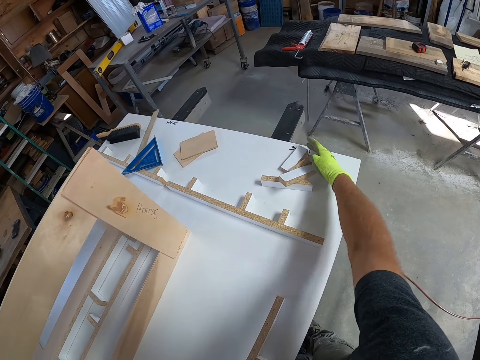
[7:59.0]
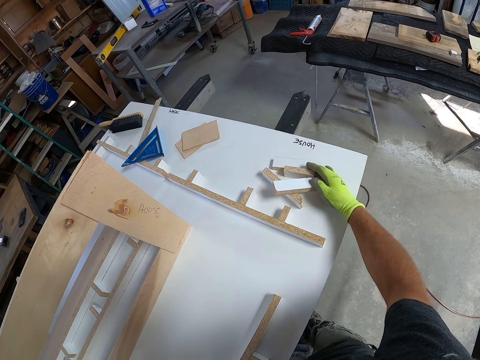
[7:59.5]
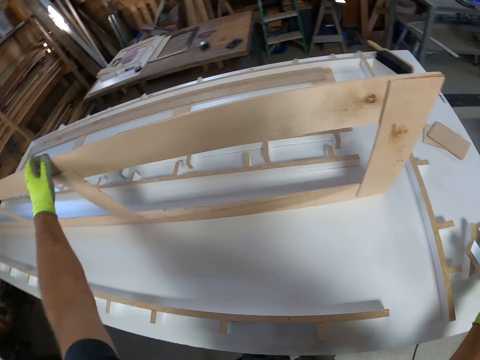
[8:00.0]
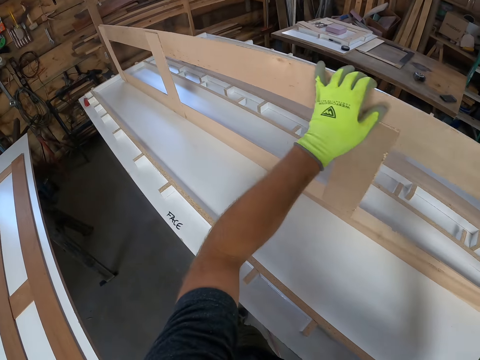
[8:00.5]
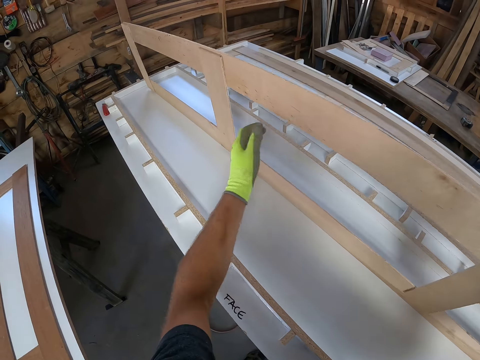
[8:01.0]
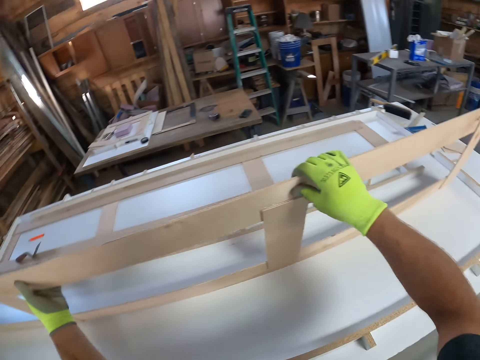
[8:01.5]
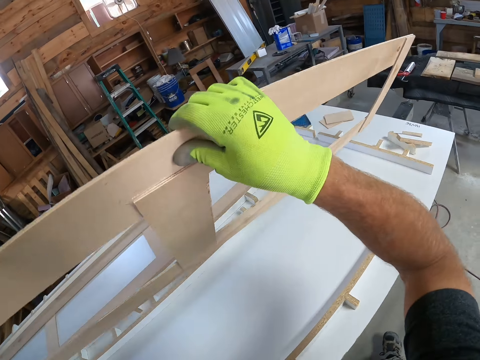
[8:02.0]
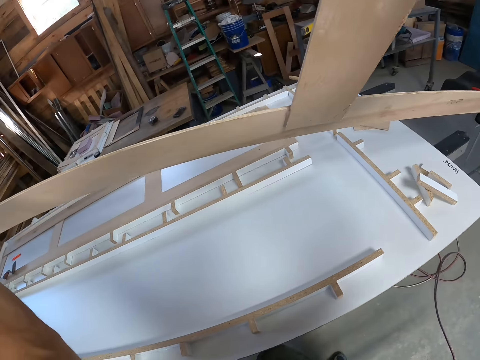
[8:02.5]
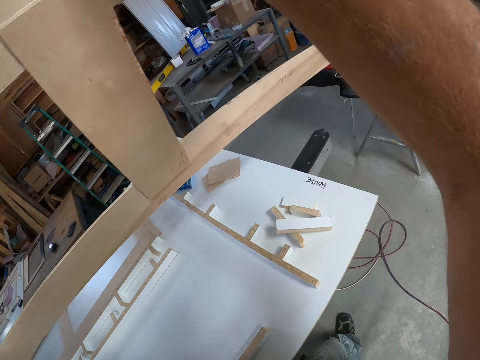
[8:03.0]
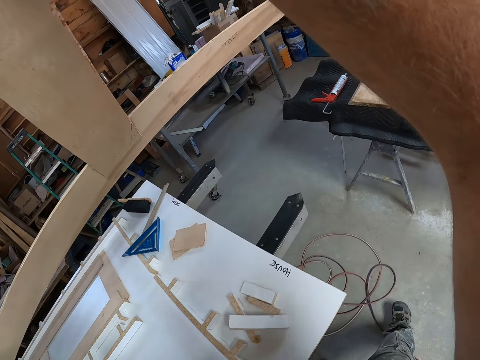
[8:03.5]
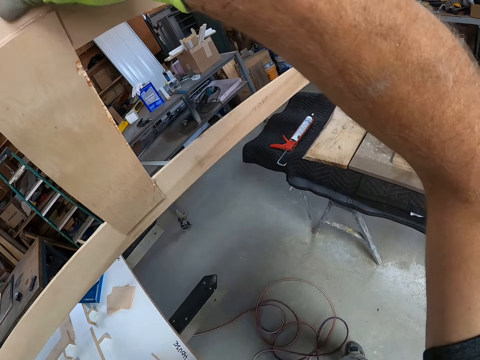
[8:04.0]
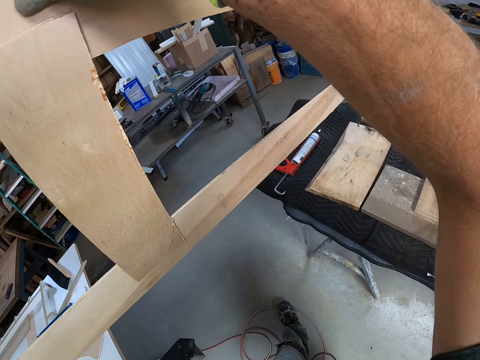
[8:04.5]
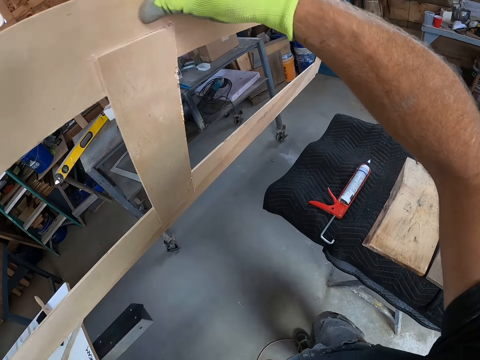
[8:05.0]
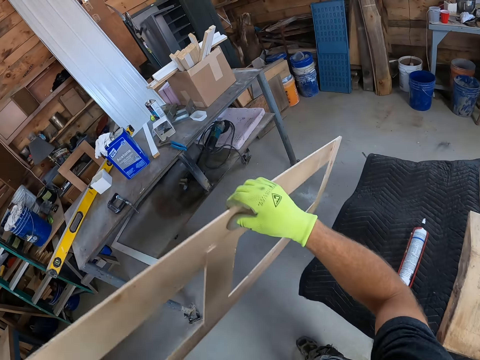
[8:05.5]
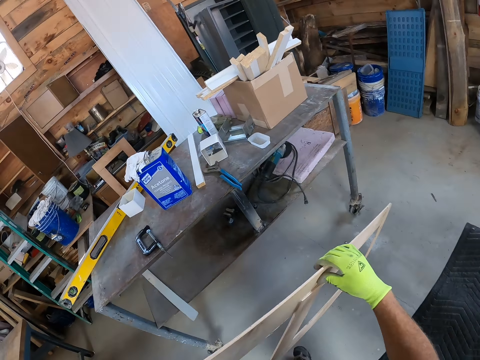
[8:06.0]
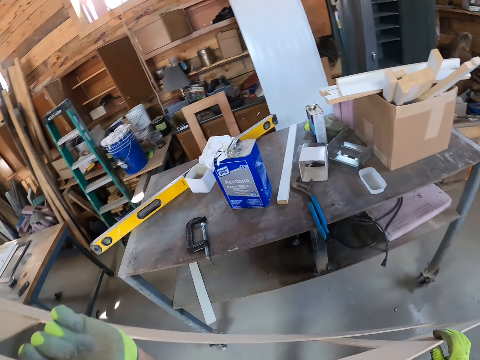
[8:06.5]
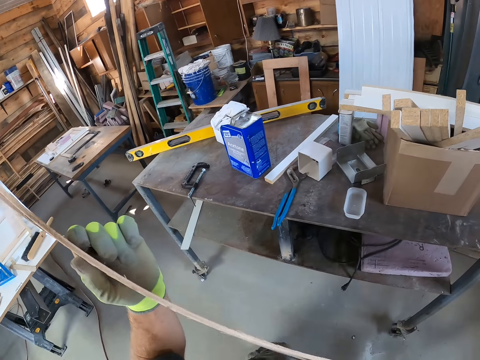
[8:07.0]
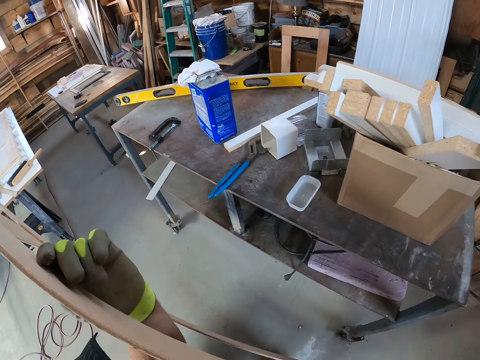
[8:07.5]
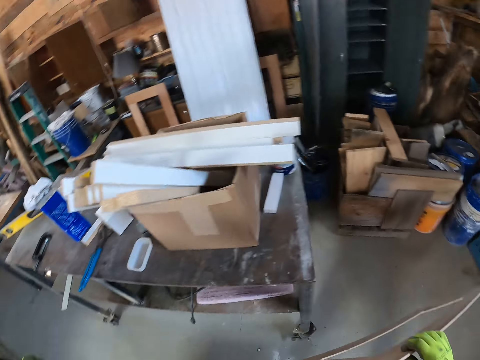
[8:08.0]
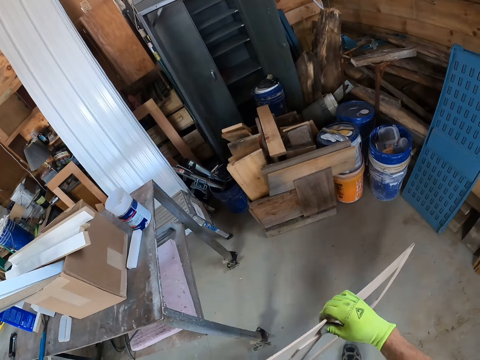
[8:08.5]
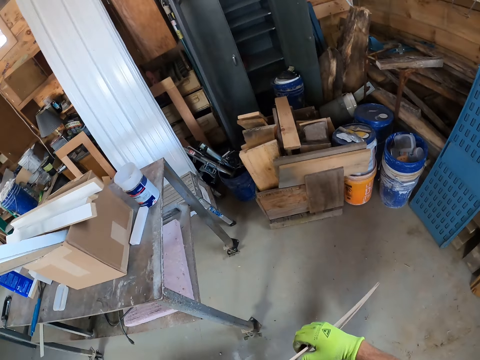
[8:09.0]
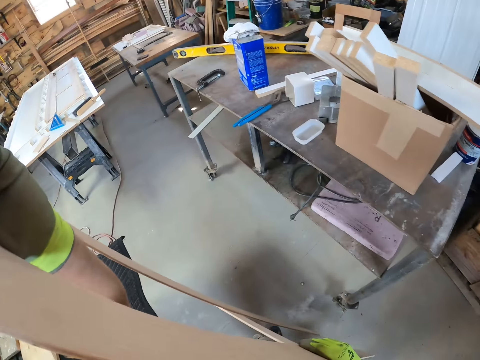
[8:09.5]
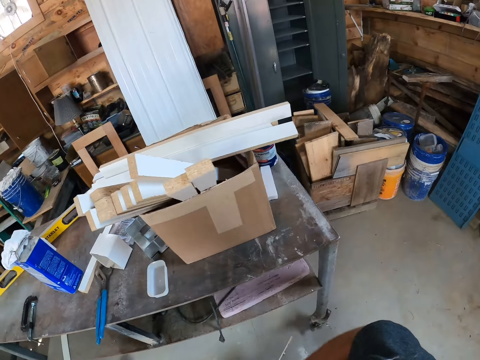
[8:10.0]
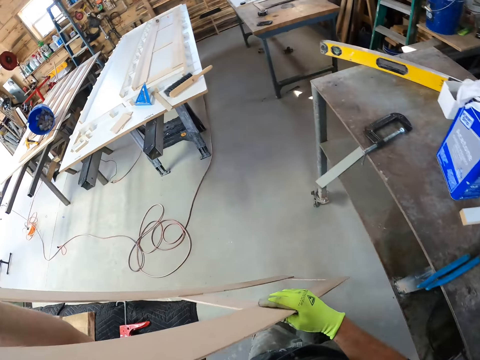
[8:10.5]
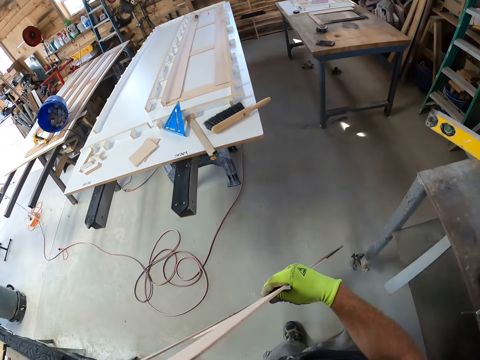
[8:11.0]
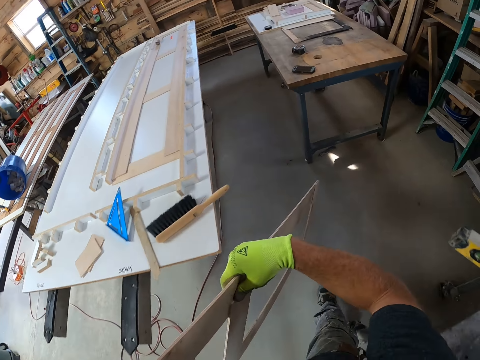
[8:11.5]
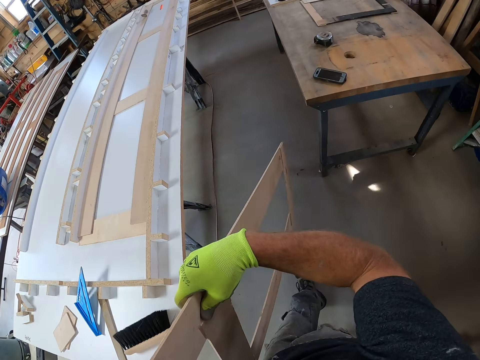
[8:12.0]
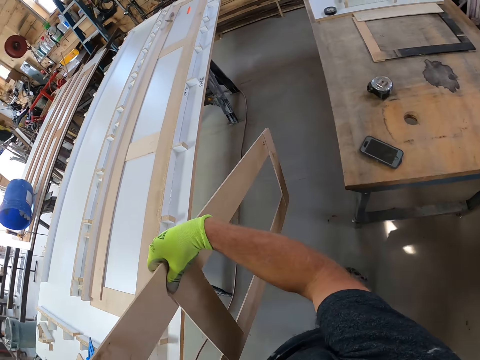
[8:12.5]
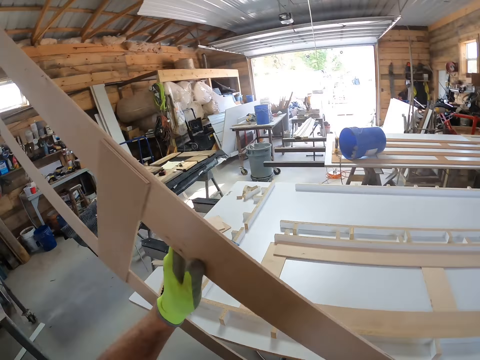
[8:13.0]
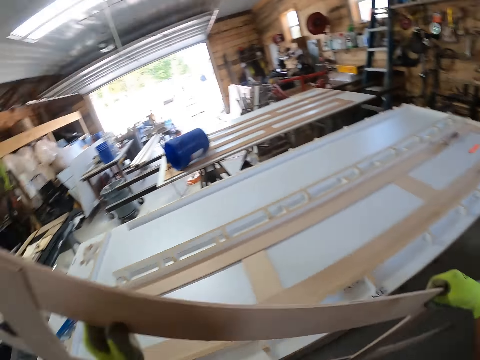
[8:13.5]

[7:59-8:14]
The camera wearer moves pieces of wood on the board. They walk. They hold a different part of the wood. They carry the wooden structure from the board.

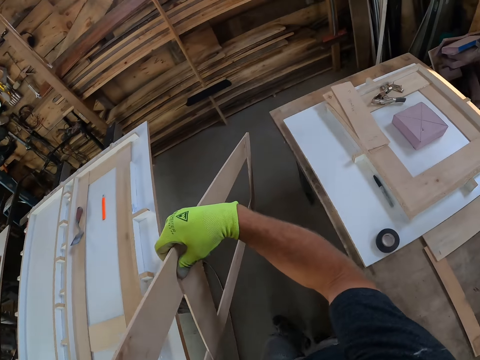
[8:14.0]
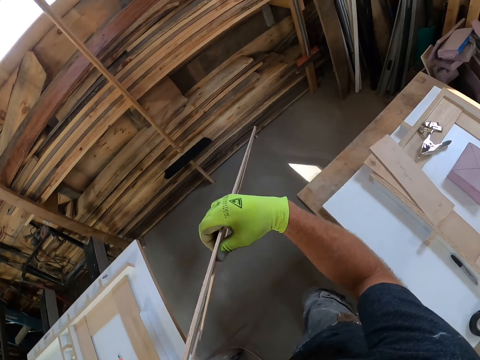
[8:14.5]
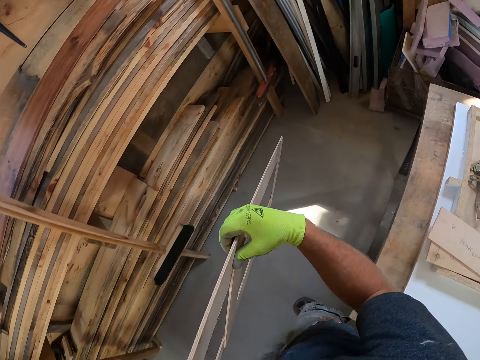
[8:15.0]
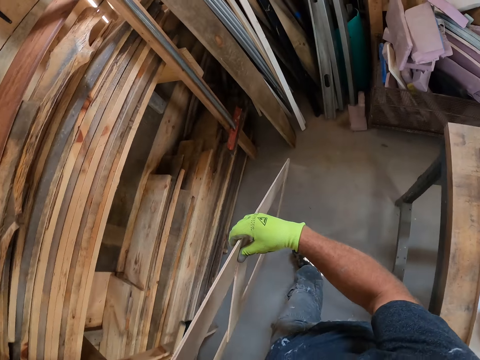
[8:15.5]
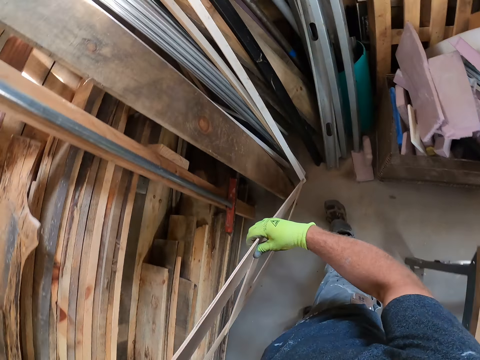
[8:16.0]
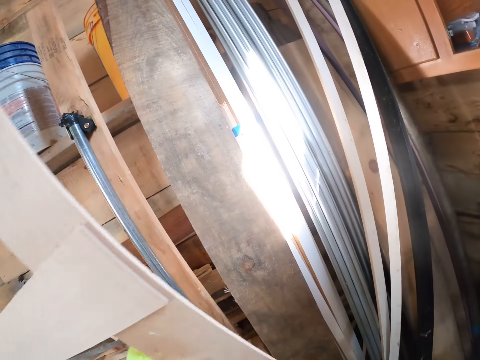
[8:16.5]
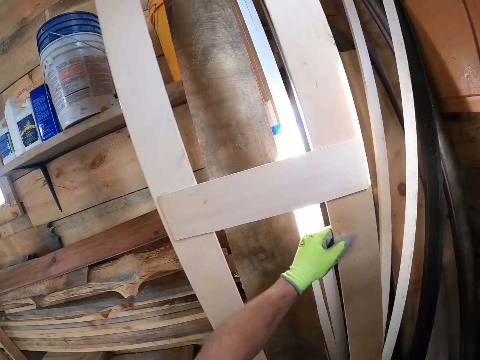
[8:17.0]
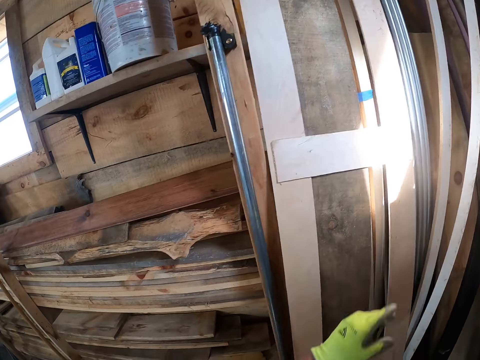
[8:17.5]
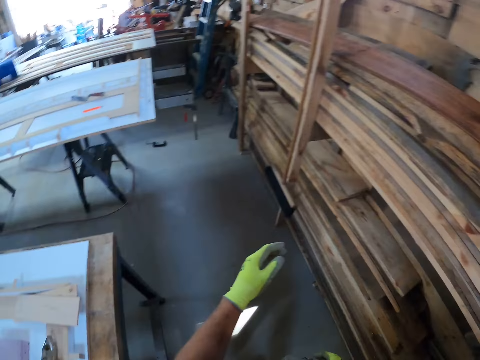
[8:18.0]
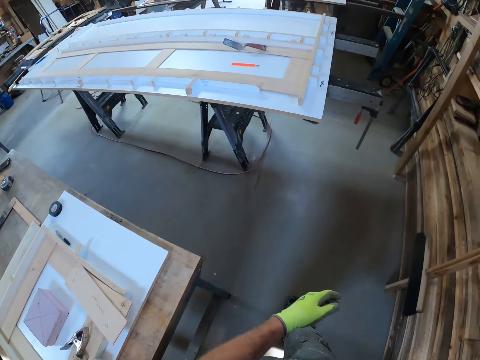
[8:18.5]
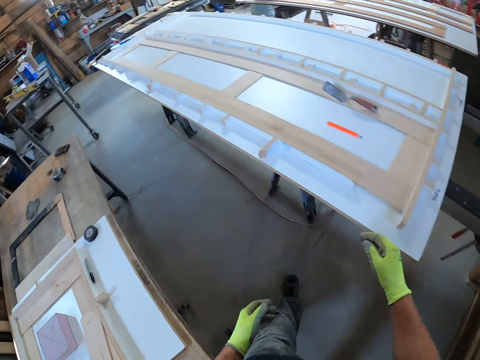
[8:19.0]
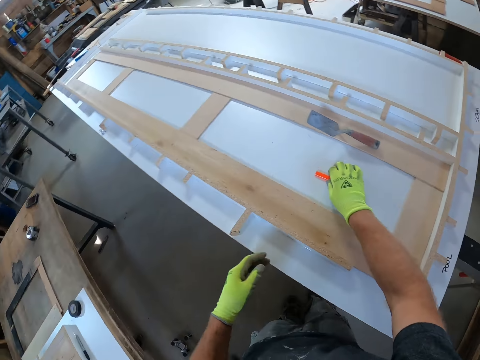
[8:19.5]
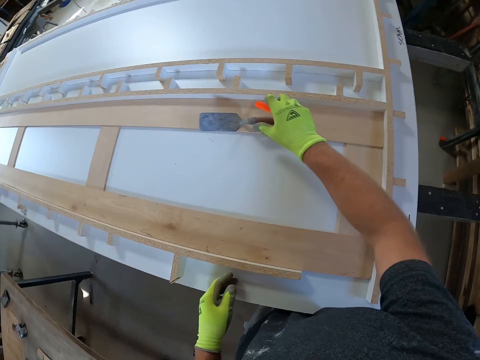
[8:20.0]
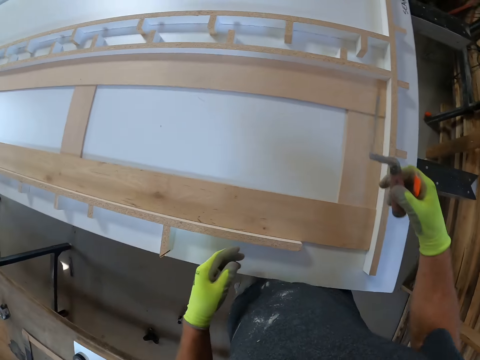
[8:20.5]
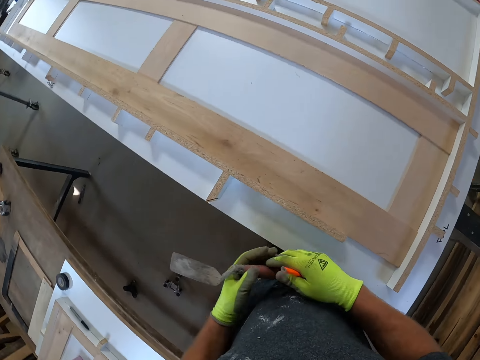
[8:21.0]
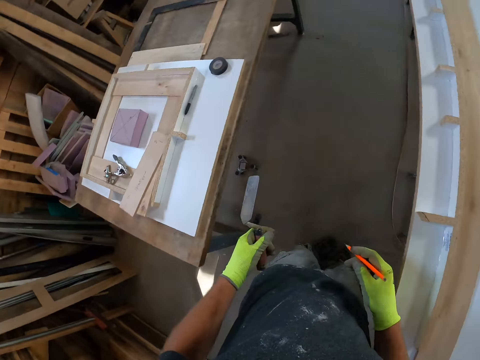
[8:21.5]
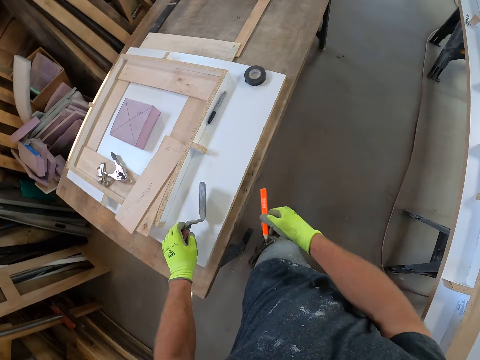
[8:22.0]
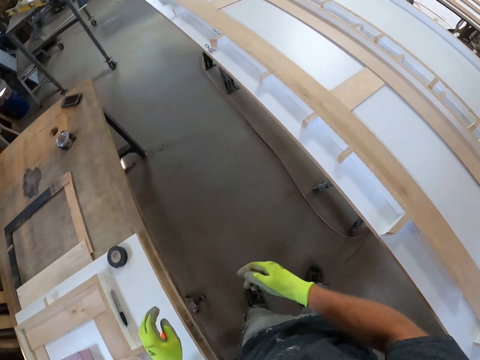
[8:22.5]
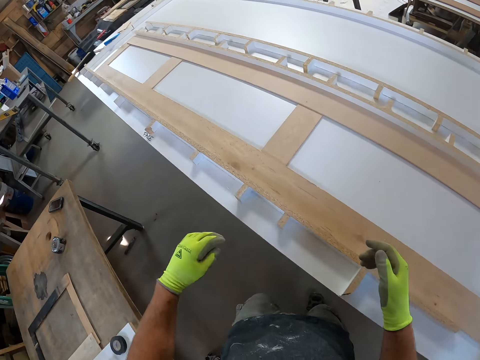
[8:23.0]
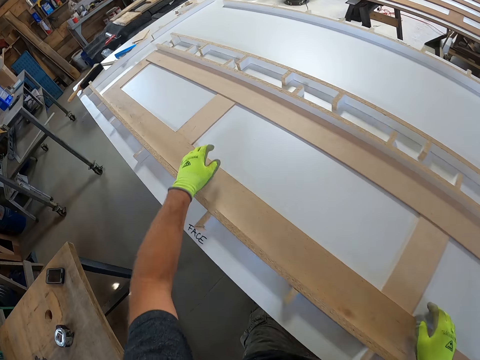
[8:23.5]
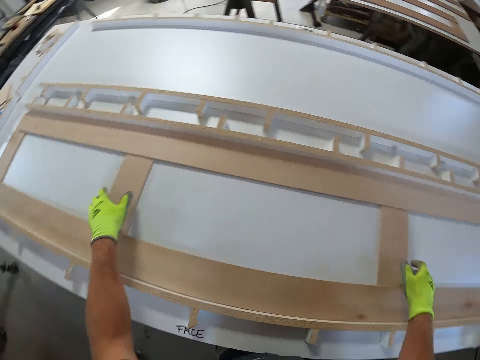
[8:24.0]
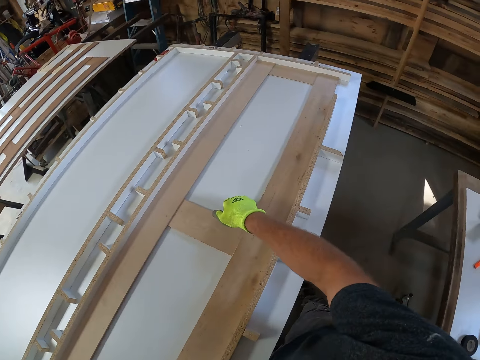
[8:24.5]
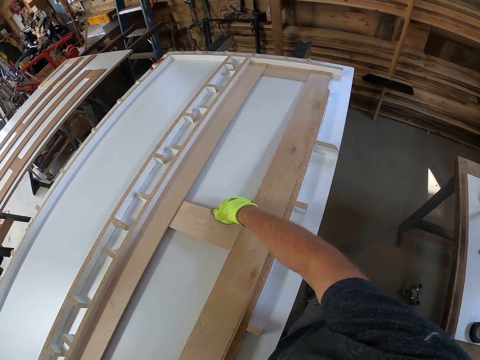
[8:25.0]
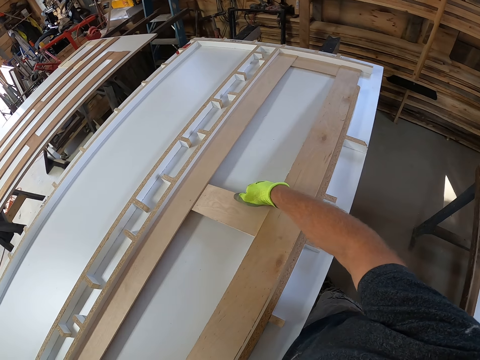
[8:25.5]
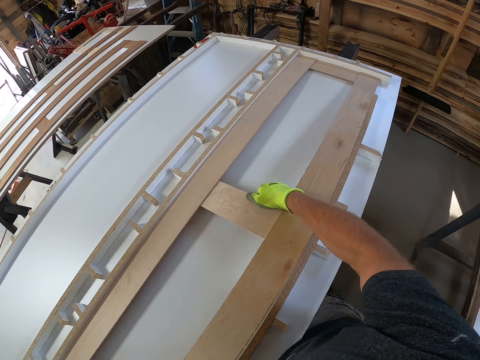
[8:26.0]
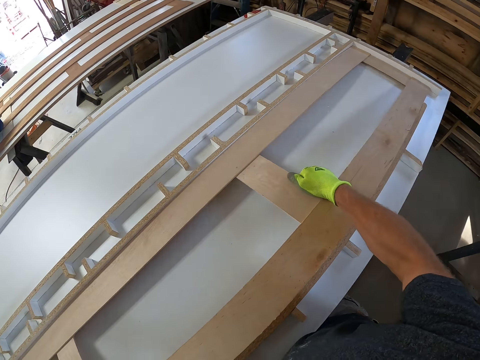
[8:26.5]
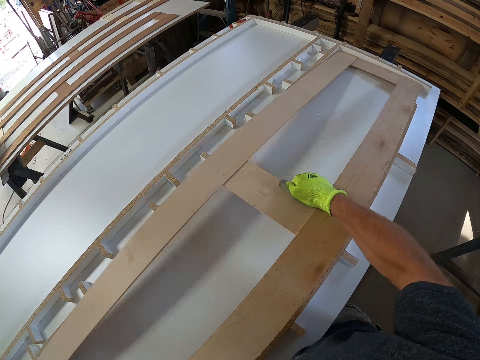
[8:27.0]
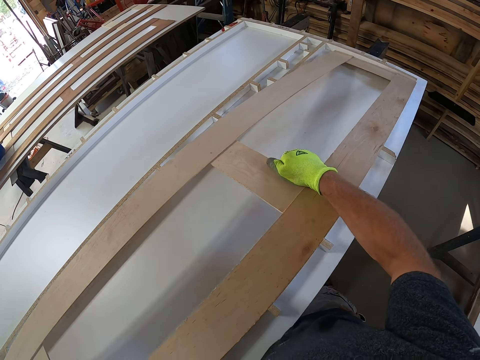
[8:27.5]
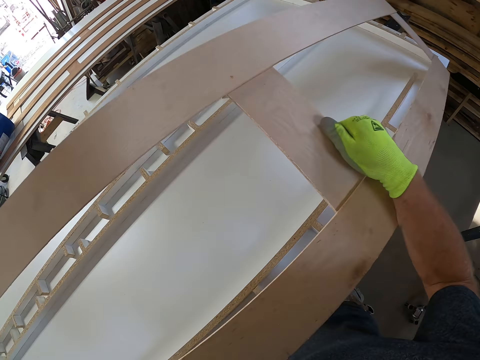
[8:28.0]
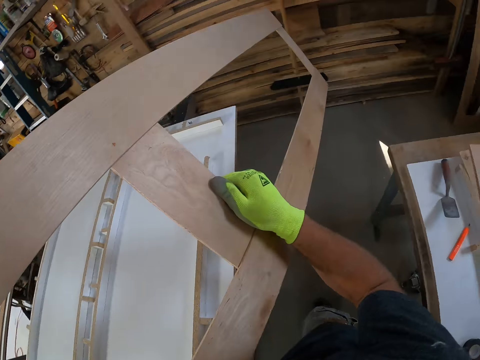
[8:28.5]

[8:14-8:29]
The camera wearer puts the wooden structure in a corner. They walk. They take a pencil from the board. They take a trowel from the board. They exchange the trowel to the other hand. They turn. They drop the trowel with the pencil on the board. They turn. They carry the wood. They lift the wooden structure from the board.
